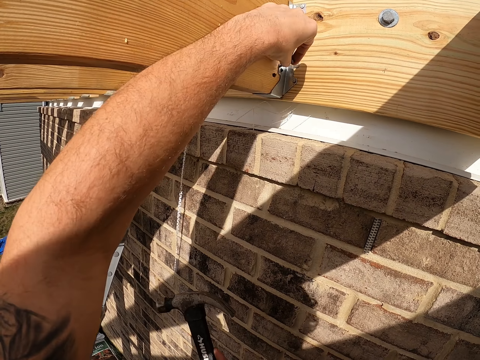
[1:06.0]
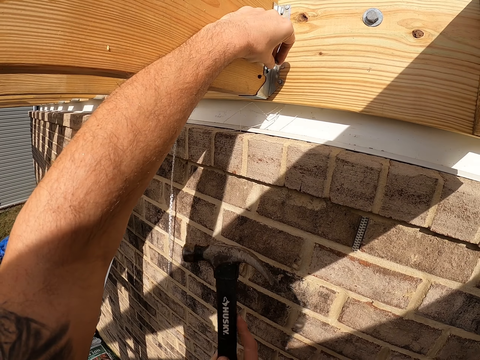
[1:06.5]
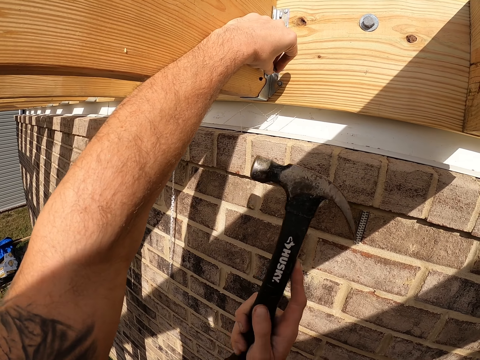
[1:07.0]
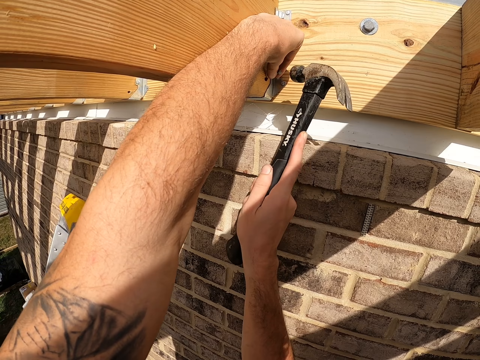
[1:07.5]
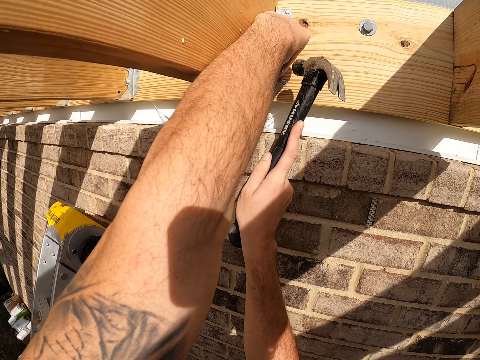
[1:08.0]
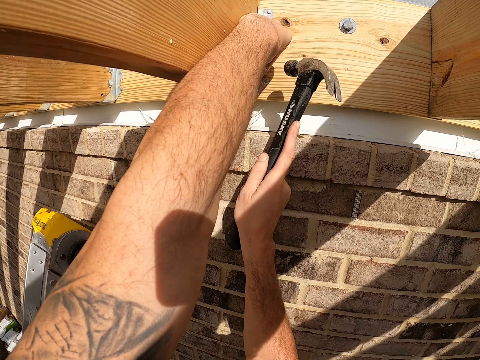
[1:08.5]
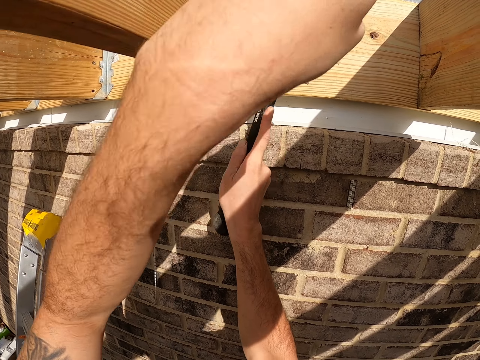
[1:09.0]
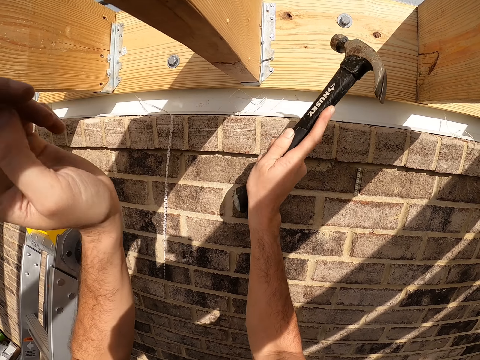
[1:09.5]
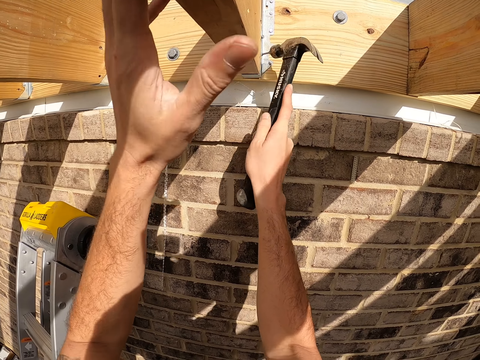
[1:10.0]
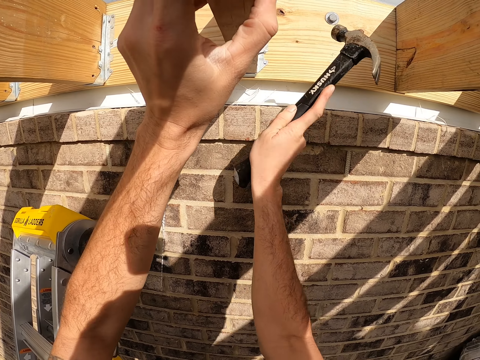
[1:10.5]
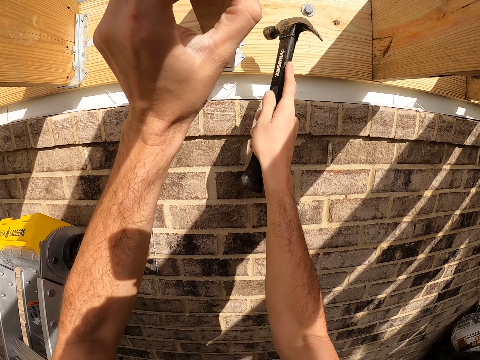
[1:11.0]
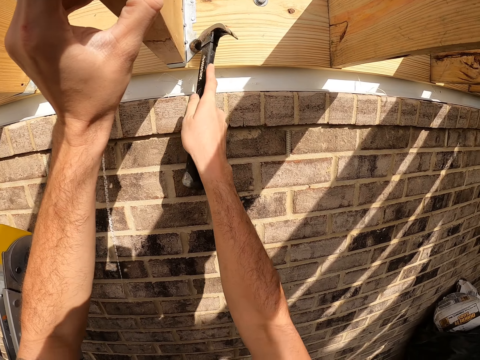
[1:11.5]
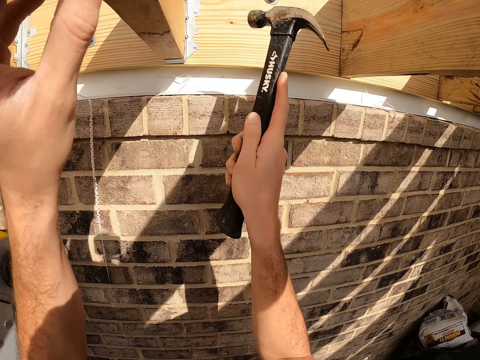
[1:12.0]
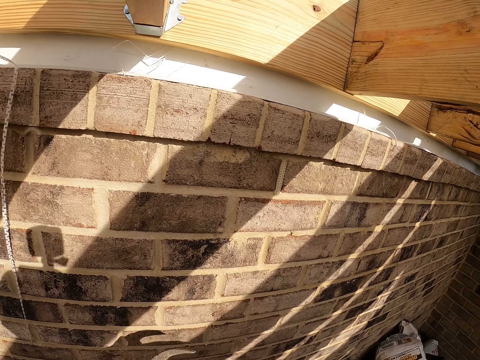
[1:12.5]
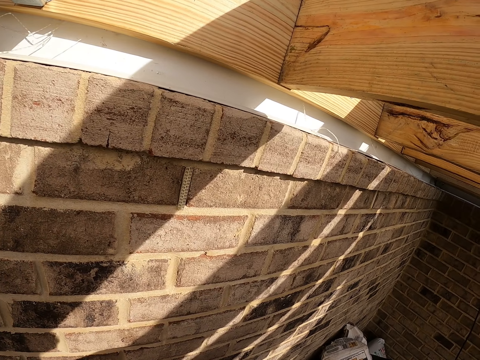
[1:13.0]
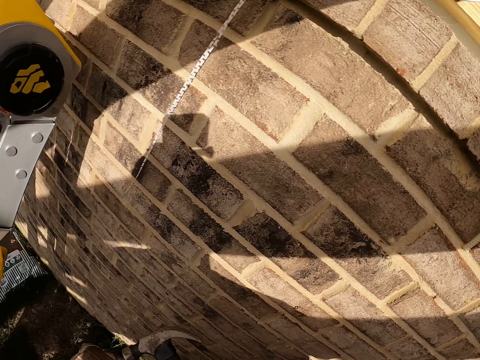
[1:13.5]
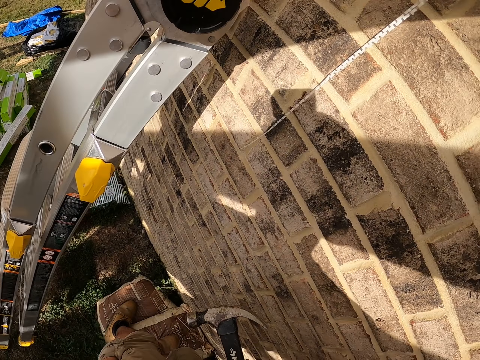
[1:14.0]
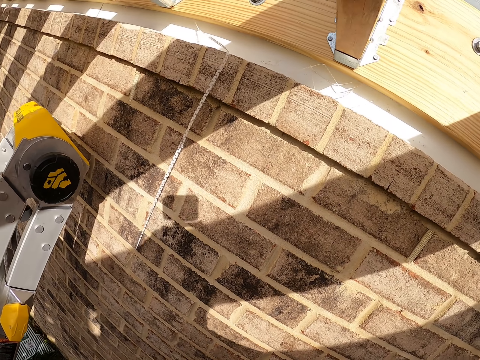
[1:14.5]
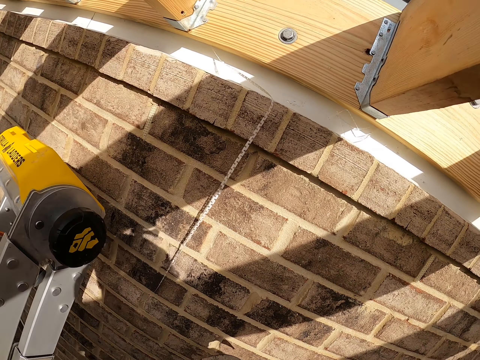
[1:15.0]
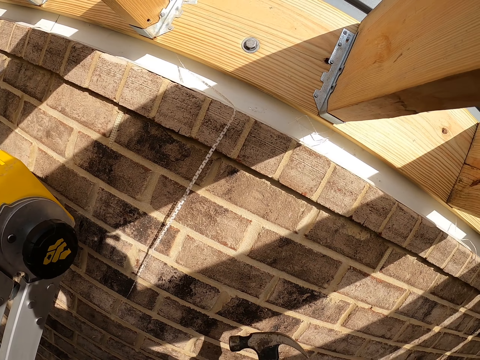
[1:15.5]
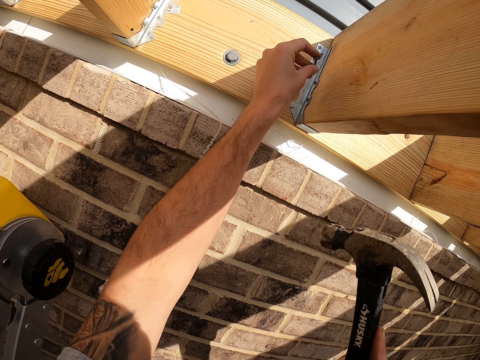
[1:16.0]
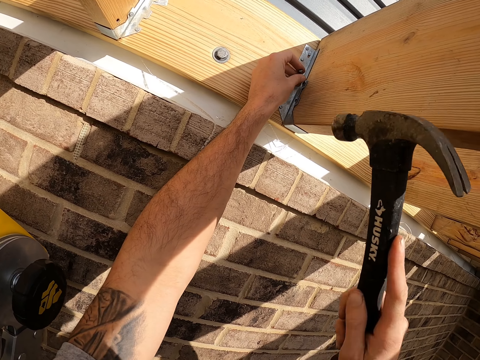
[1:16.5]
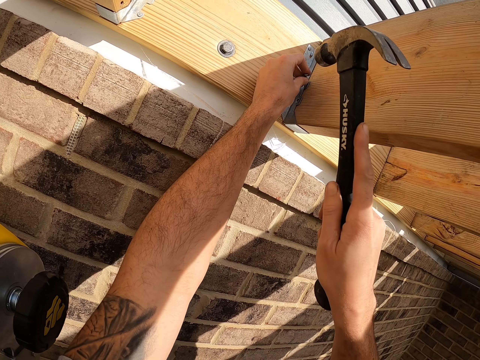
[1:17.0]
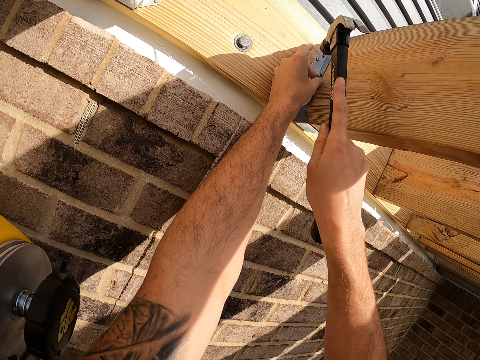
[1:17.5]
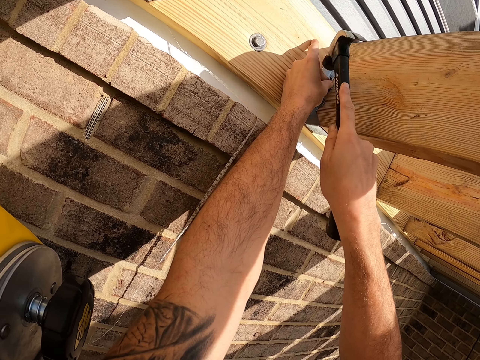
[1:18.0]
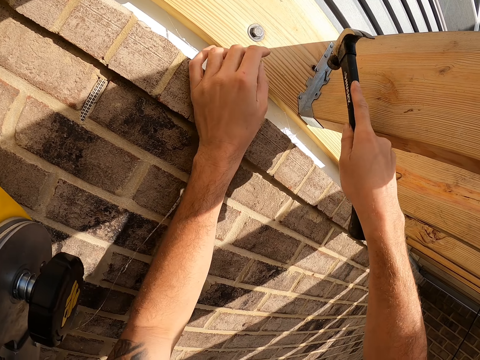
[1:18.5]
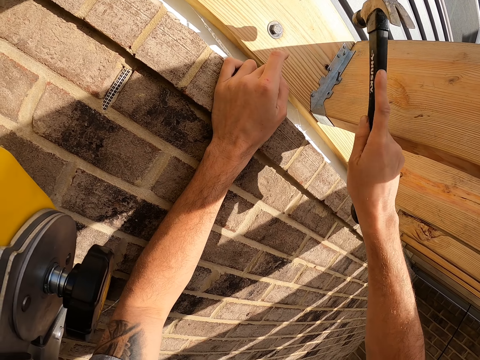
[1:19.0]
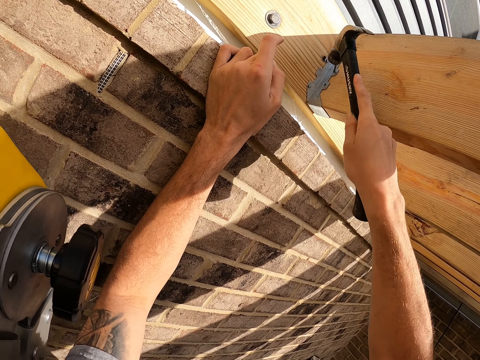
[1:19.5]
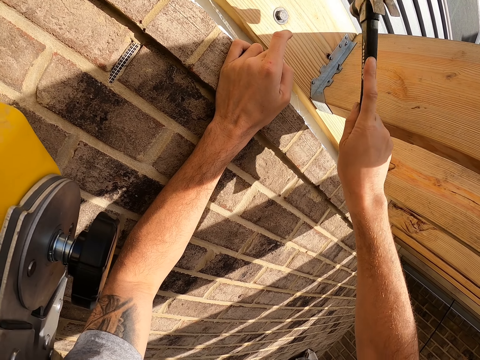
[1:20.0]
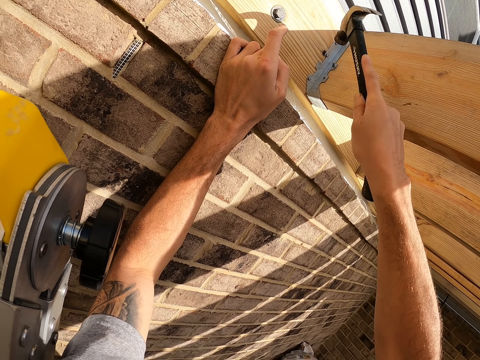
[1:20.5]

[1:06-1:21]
The camera wearer places an iron nail on the wood. They hit the iron nail. They remove a hammer from the nail. They look both sides. They place an iron nail on the wood. They hit the iron nail.

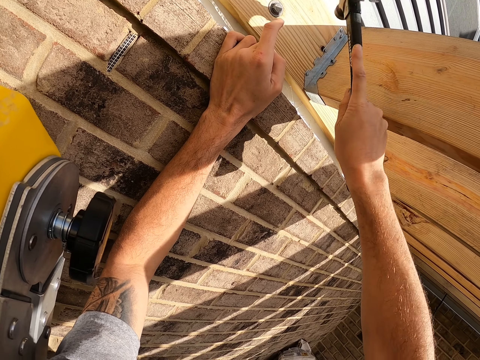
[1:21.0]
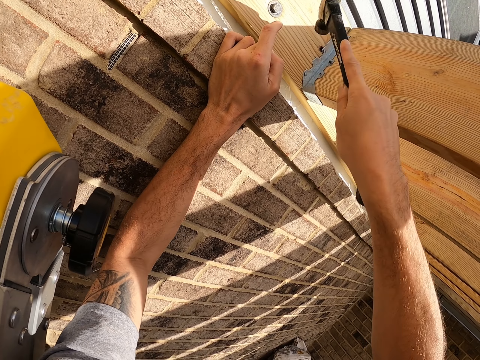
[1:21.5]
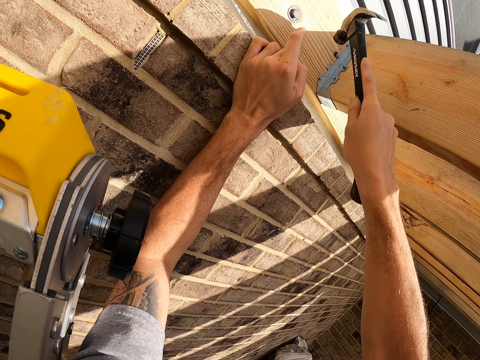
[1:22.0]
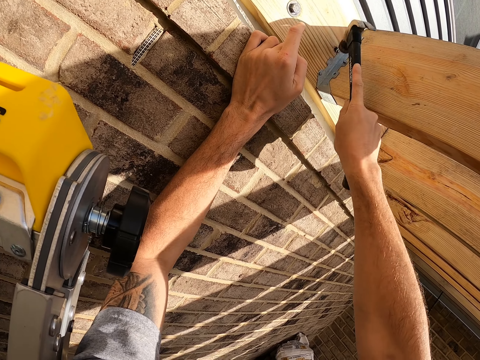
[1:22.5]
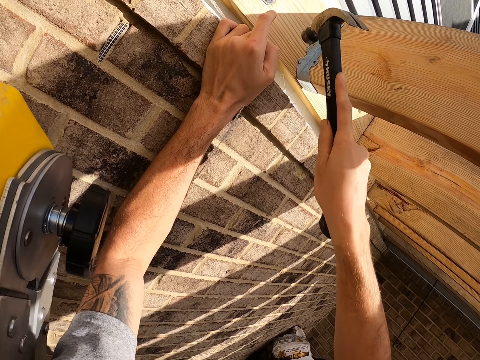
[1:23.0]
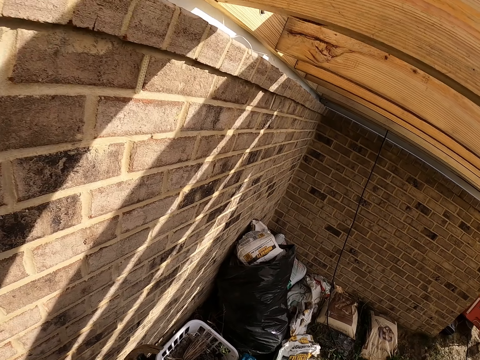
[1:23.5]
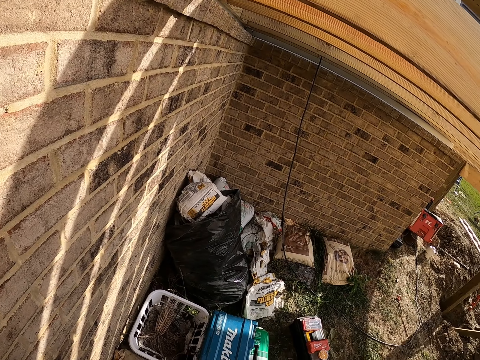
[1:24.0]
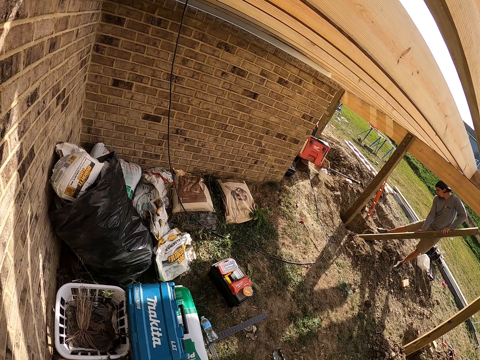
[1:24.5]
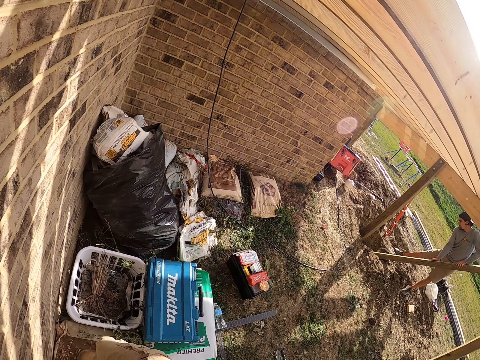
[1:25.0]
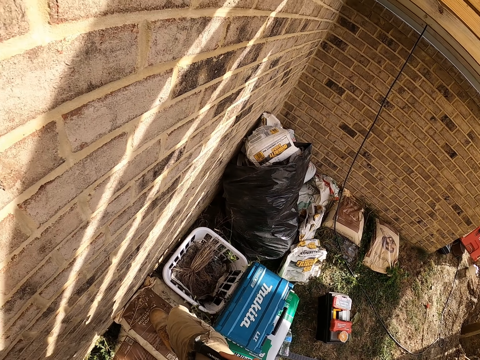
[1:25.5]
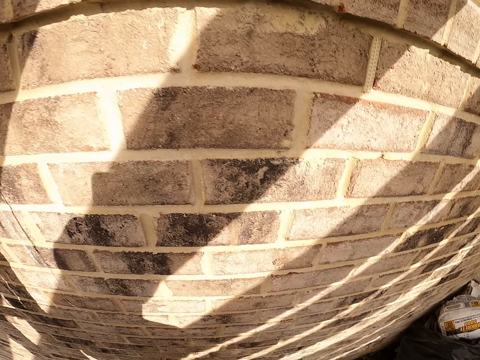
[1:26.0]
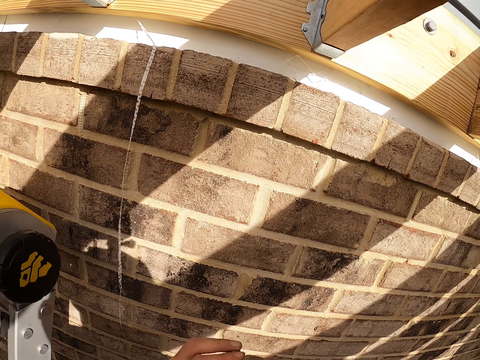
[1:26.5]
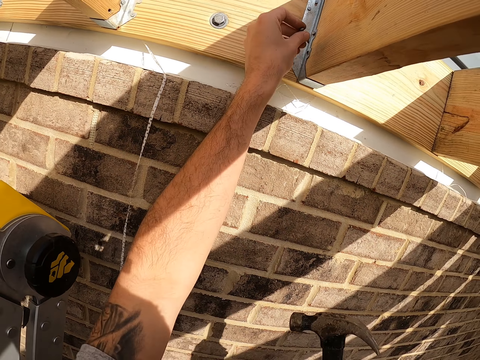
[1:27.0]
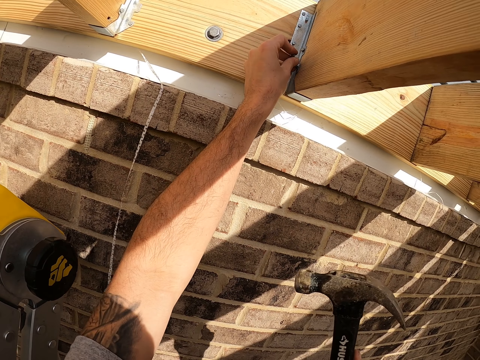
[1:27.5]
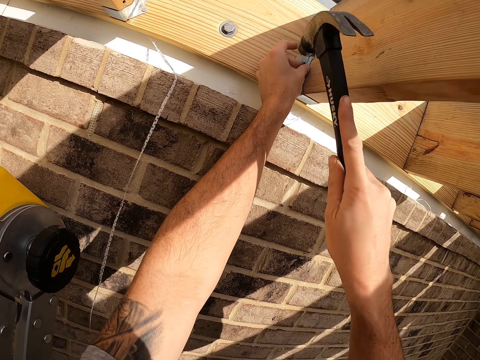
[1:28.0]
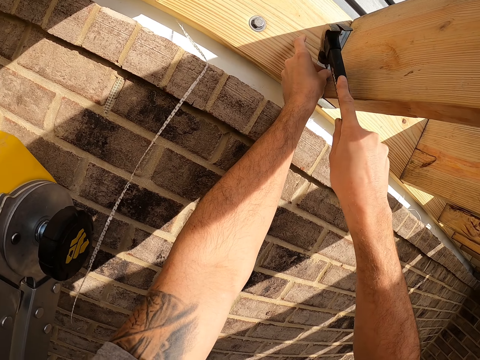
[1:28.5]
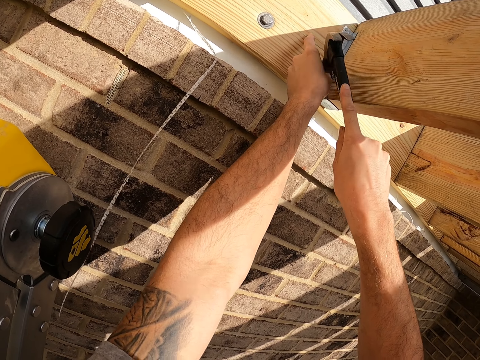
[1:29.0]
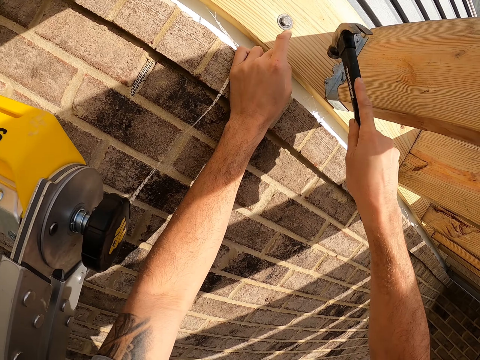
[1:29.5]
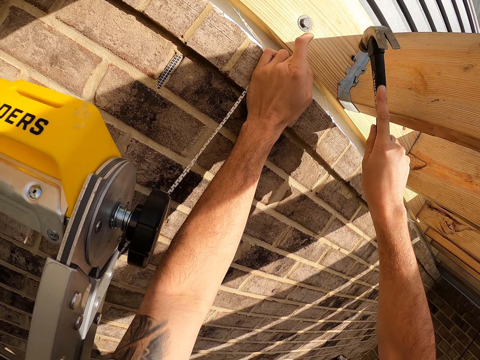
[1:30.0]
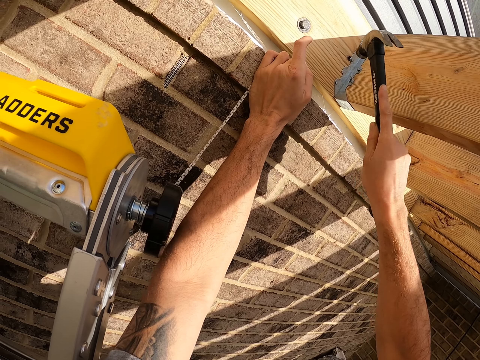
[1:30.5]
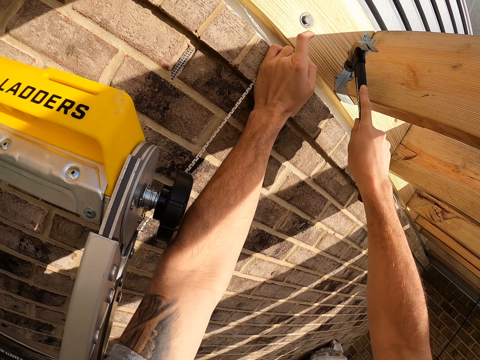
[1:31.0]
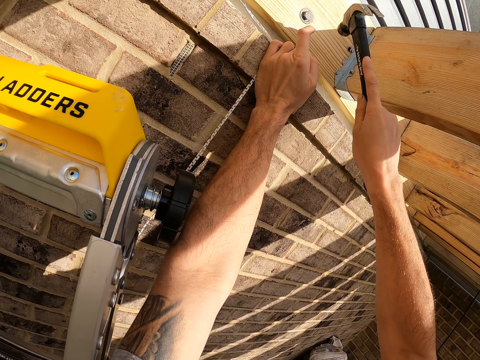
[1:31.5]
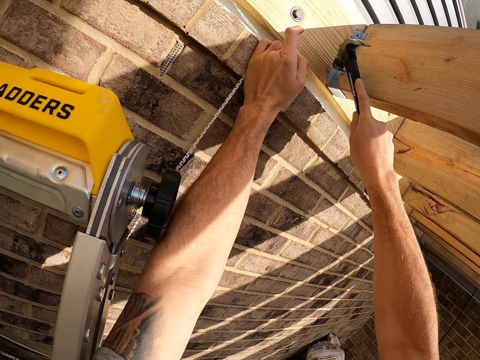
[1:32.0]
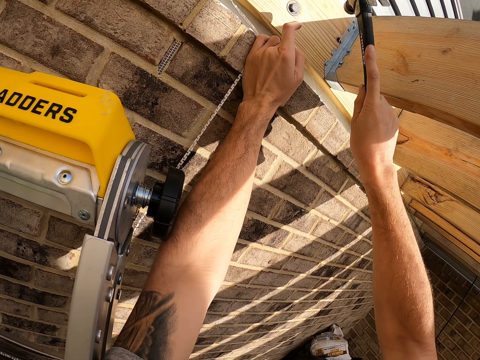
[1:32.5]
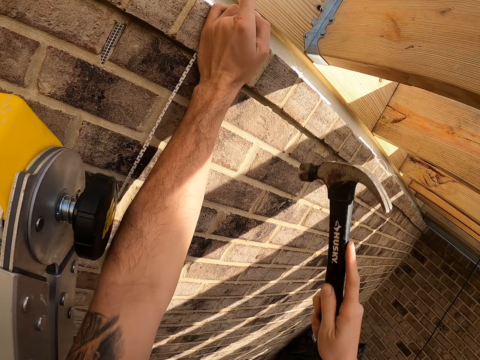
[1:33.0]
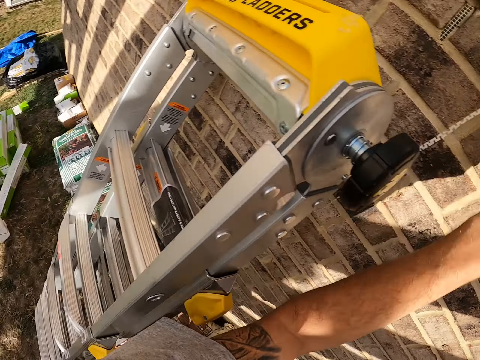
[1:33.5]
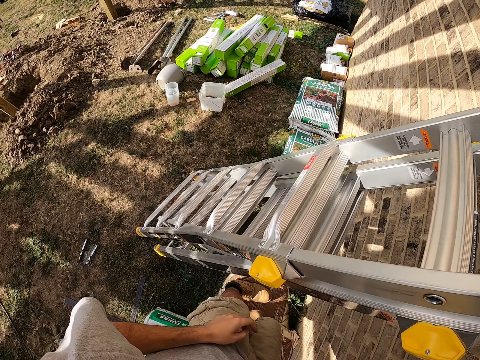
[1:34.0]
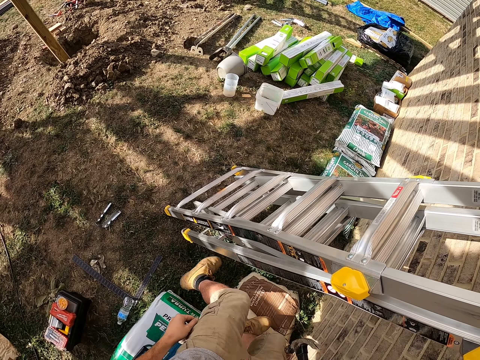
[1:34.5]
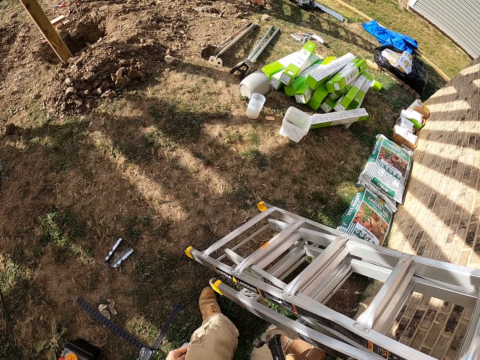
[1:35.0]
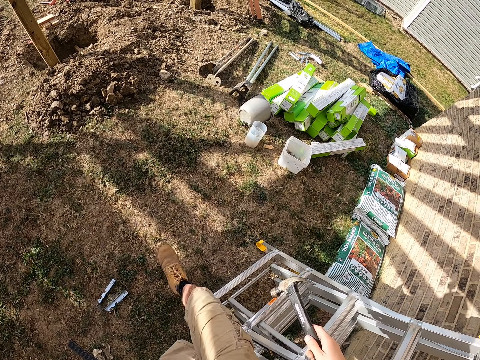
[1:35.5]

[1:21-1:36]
The camera wearer removes a hammer from the nail and looks at the side. A man puts a post in a hole. The camera wearer places an iron nail on the wood. They hit the iron nail. They remove the hammer from the nail. They step on the ground.
